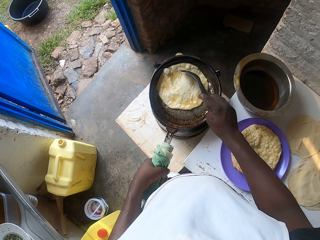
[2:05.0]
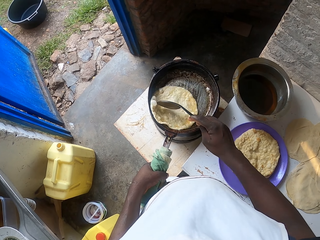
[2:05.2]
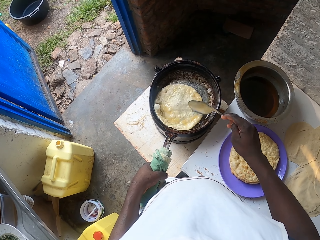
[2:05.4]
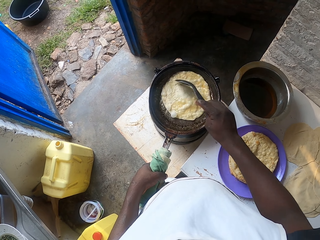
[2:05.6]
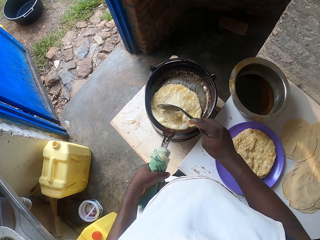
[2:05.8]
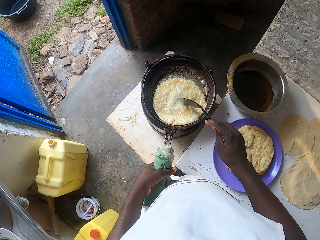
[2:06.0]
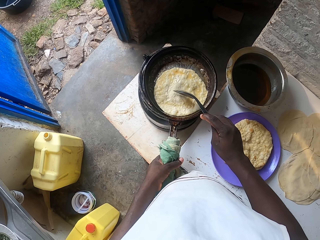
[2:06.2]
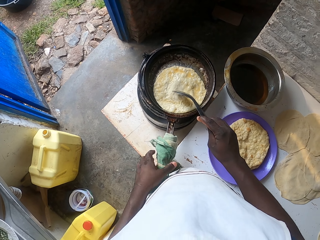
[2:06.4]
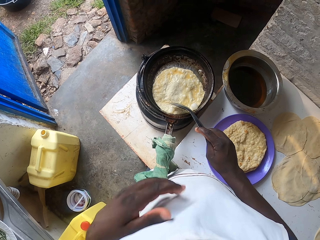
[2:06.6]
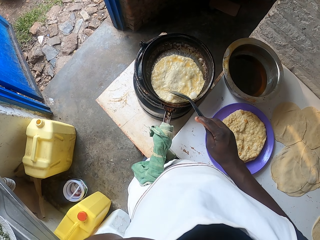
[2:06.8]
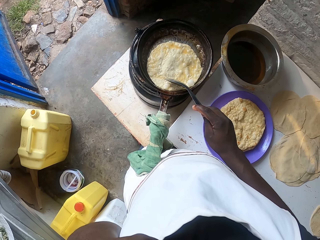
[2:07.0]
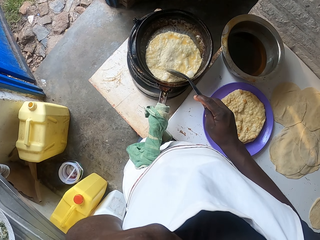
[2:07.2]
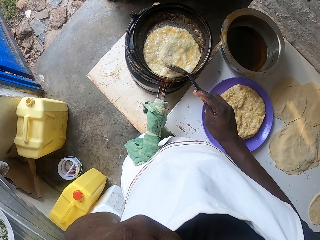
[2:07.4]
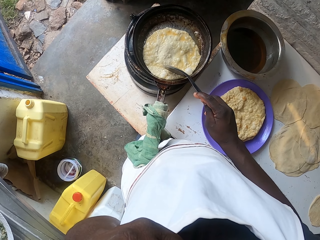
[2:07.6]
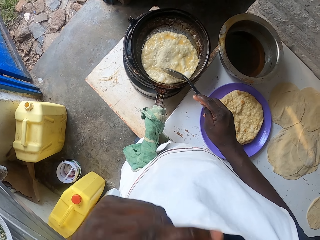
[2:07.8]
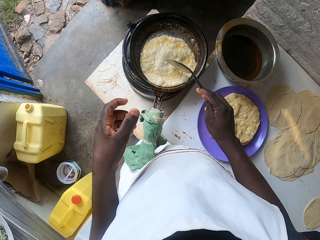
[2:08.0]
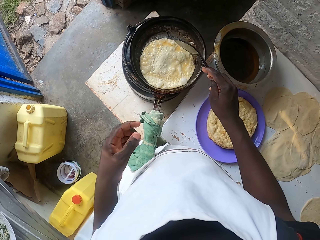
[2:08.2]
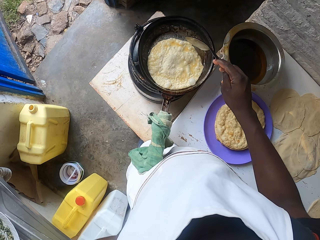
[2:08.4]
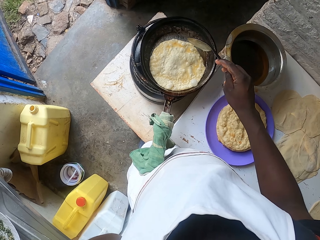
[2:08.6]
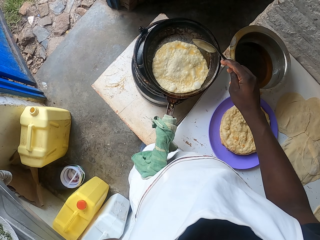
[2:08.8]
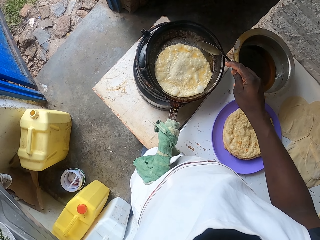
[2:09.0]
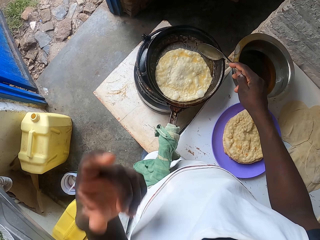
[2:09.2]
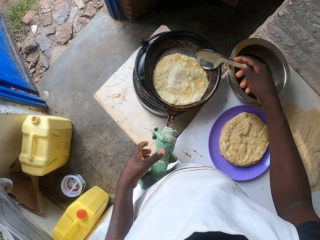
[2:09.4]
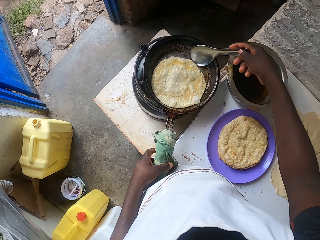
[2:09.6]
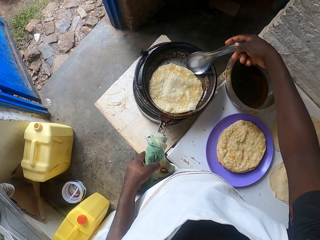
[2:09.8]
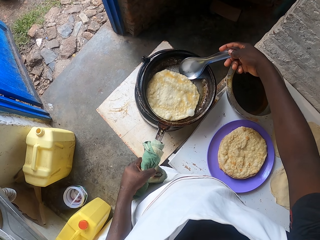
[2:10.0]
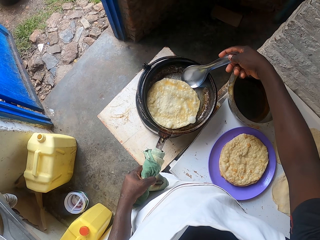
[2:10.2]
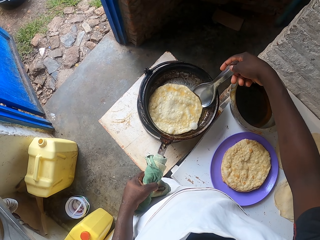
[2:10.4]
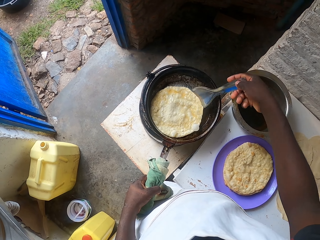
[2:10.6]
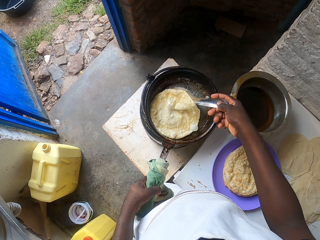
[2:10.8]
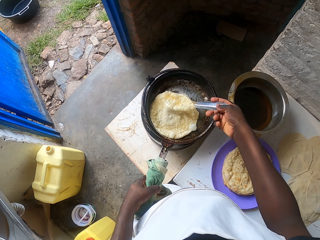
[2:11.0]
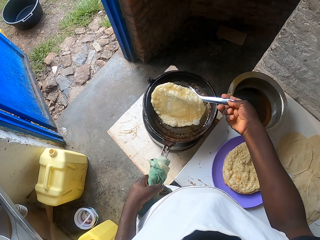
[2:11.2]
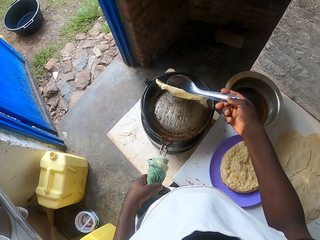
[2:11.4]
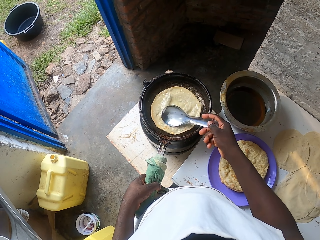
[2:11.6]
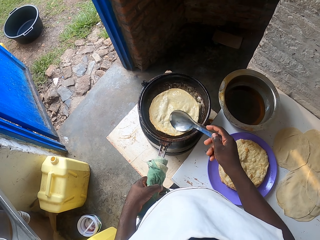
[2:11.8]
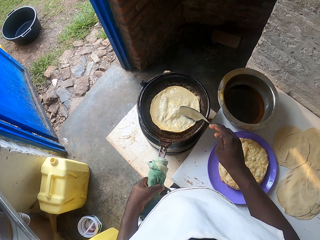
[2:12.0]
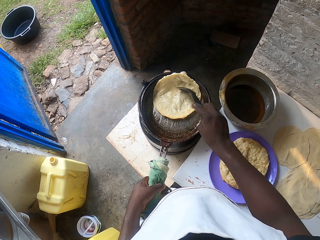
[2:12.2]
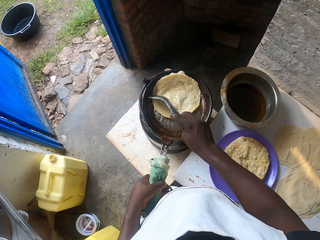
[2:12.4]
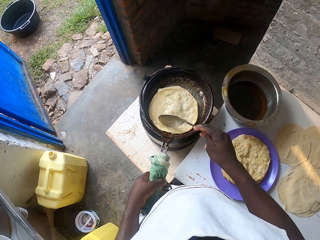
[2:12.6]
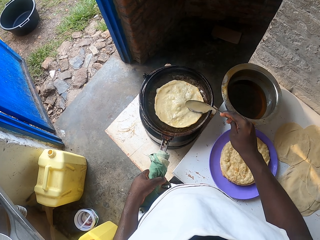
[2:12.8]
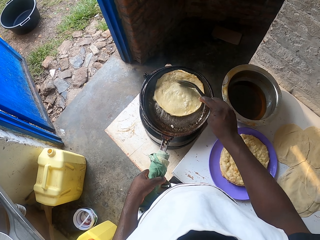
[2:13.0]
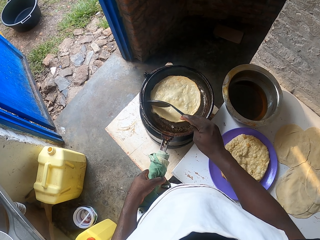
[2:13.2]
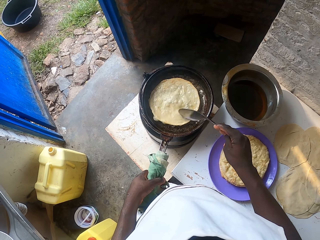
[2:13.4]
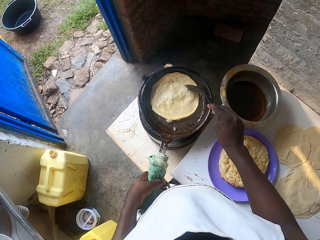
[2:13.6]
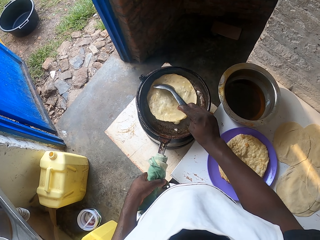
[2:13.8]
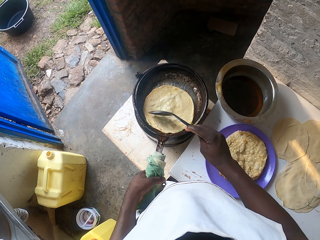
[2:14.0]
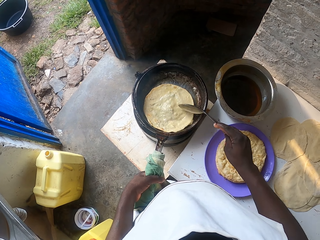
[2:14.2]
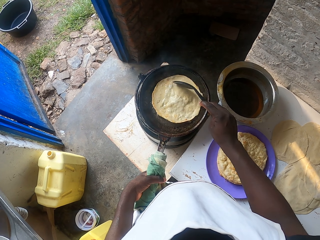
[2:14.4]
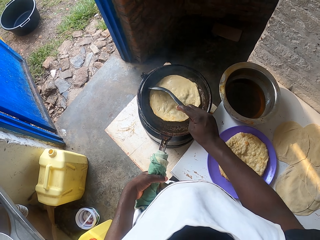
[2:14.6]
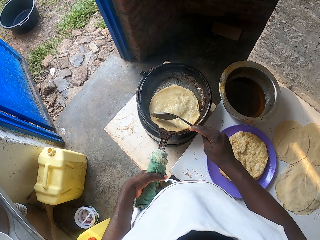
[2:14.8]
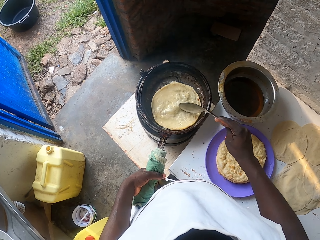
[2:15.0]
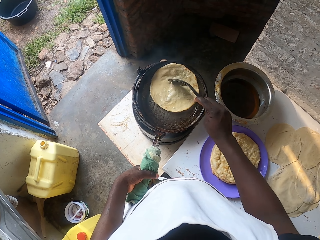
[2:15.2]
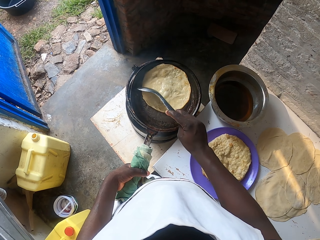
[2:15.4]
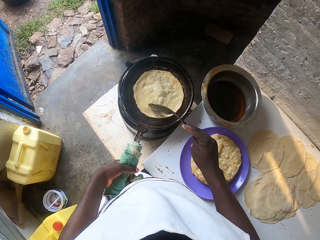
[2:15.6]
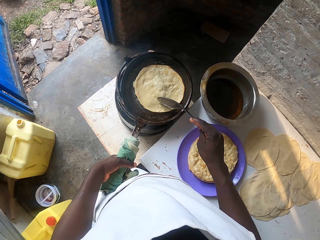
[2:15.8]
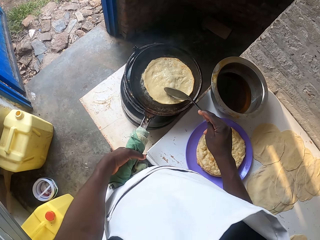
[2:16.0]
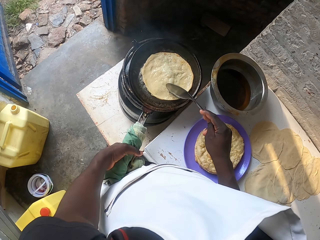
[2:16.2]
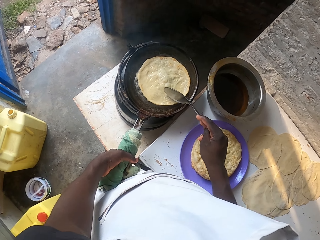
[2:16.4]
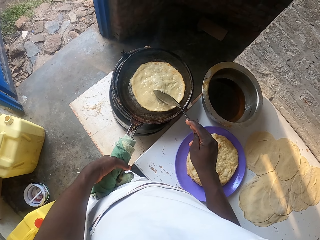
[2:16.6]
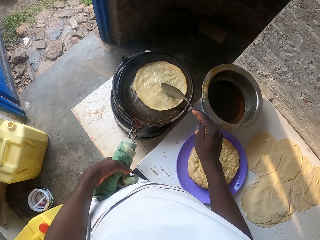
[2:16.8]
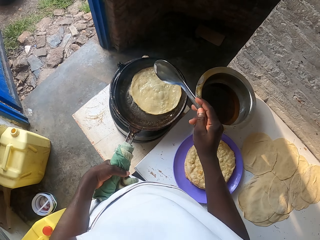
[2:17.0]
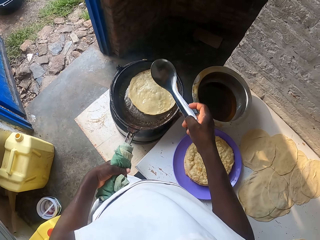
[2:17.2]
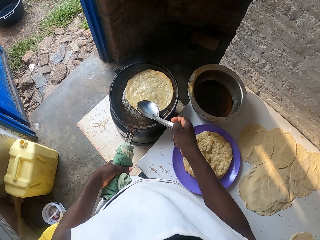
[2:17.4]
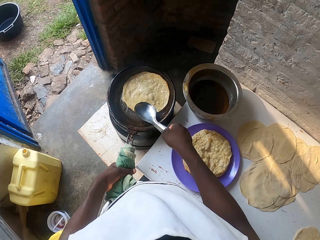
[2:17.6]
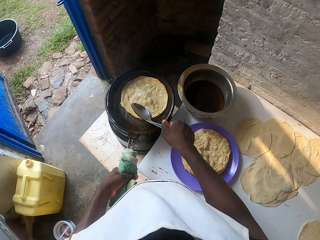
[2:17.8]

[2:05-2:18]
The camera wearer raises a hand. They touch the face with the left hand. They hold the pan. They turn around the chapati in the pan. They cook the chapati.

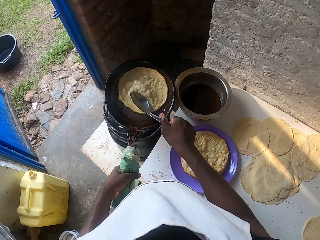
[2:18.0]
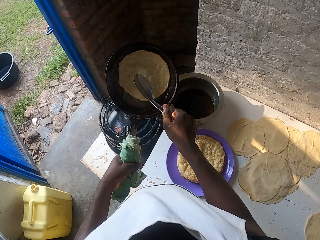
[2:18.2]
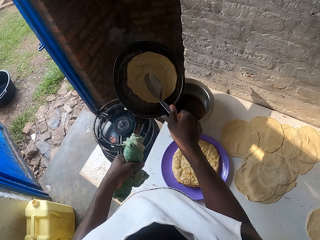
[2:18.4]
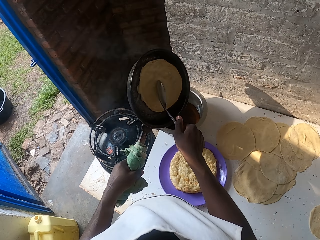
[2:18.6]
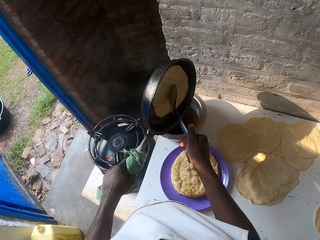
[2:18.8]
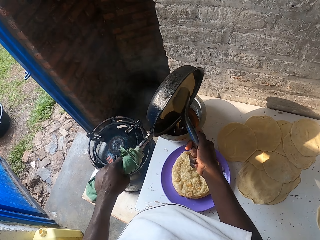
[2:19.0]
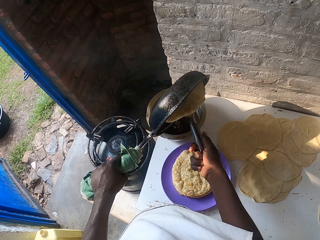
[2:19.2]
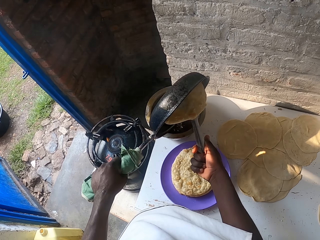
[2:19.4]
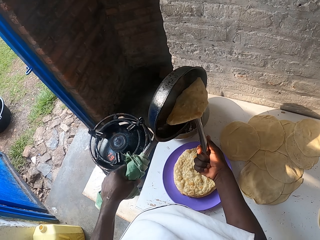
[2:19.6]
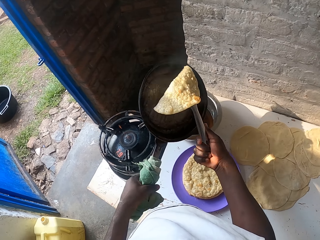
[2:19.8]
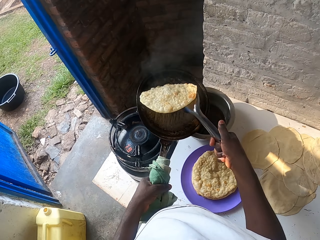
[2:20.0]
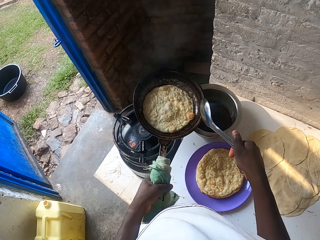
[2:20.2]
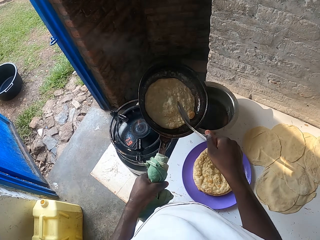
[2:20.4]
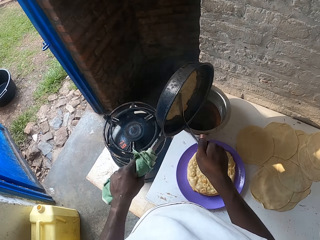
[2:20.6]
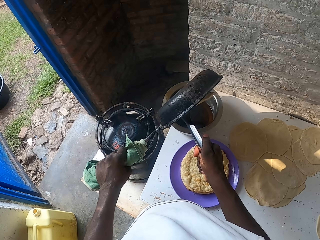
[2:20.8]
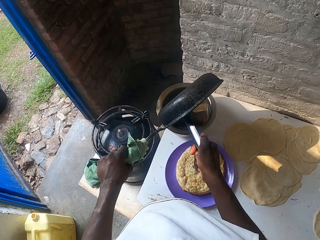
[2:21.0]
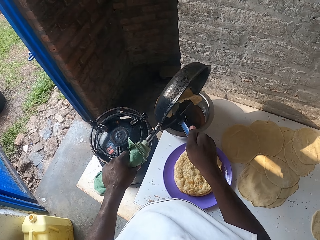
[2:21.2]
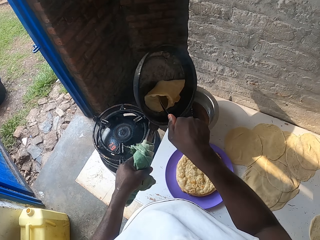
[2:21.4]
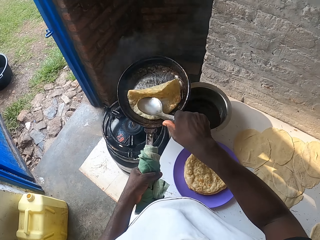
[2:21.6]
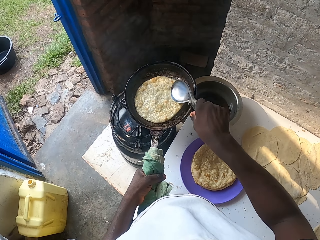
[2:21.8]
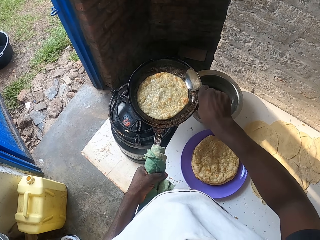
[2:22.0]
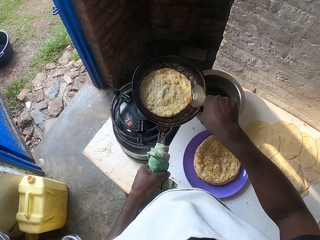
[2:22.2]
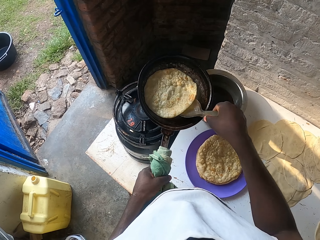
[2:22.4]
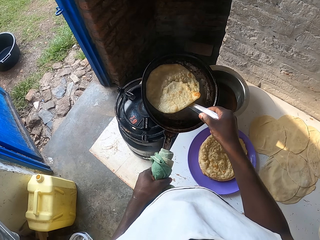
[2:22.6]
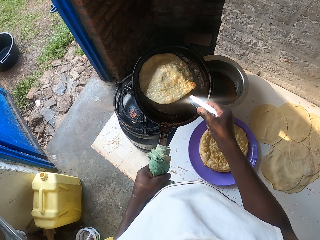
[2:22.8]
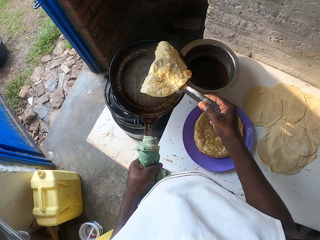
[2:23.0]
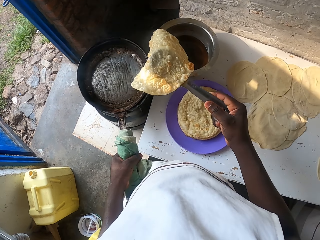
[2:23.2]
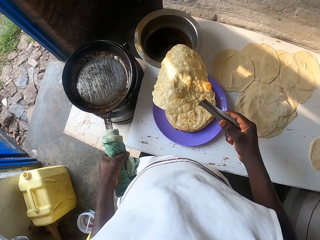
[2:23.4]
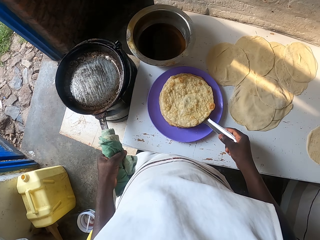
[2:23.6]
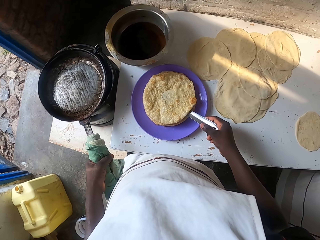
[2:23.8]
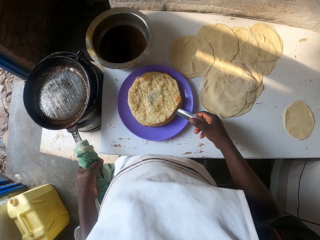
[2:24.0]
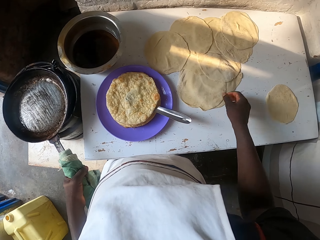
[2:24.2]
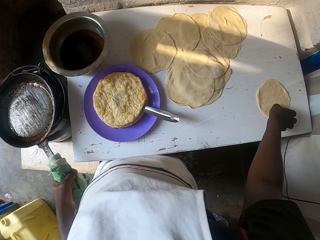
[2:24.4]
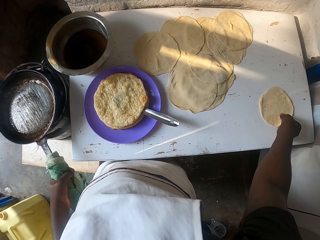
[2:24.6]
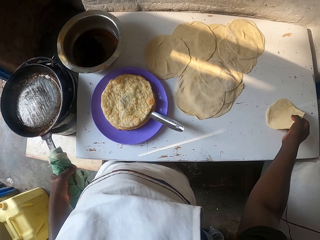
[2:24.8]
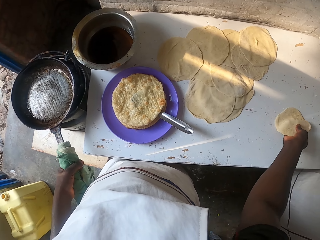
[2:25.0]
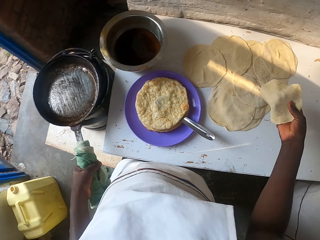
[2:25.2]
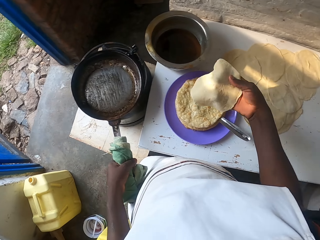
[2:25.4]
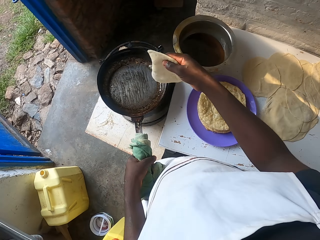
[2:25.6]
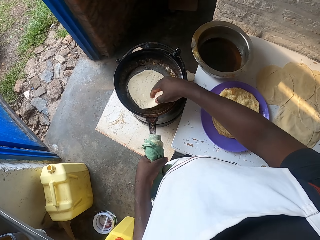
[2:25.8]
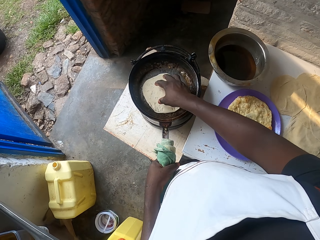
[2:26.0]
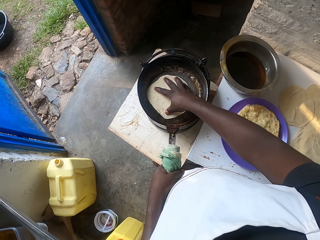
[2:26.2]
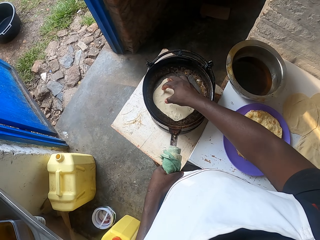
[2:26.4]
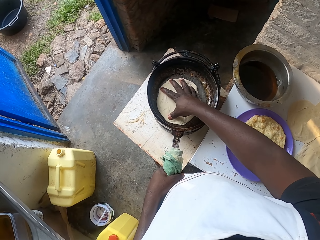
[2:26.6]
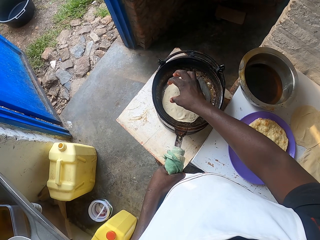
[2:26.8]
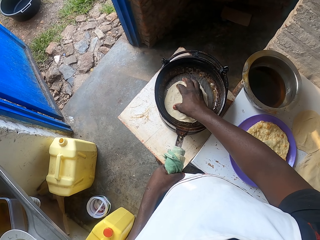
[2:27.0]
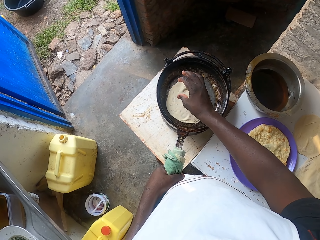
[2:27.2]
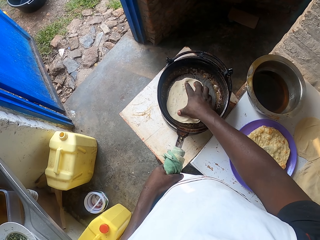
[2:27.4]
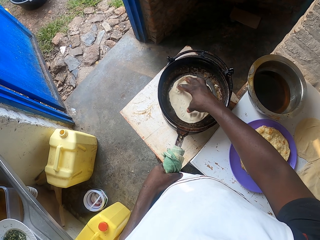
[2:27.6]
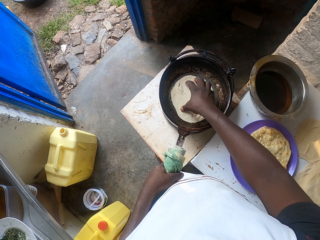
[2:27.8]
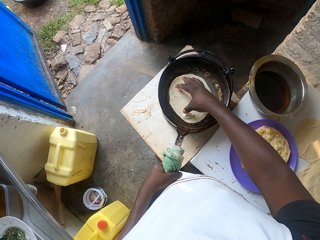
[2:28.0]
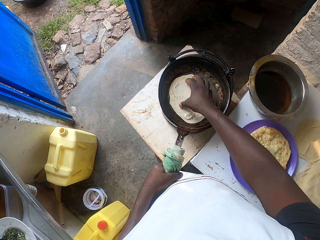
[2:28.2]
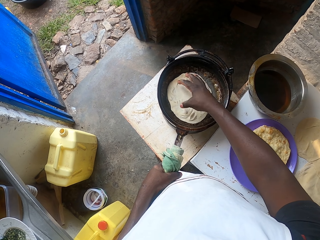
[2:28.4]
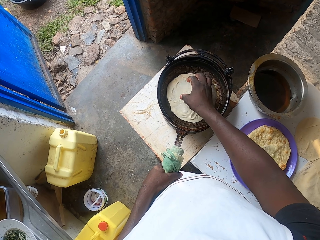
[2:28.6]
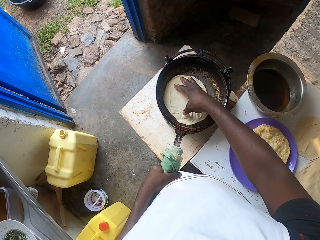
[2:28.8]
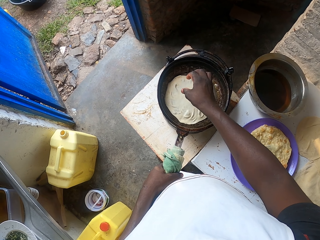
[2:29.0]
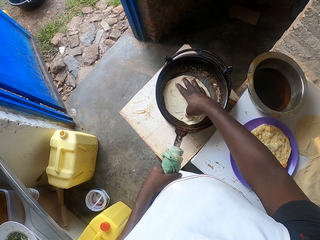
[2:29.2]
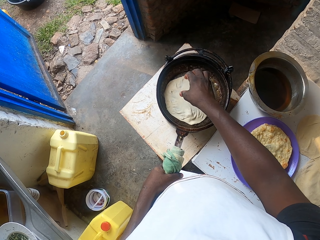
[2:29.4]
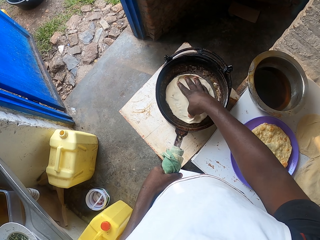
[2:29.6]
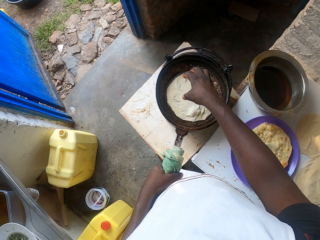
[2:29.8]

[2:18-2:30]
The camera wearer strains the oils off the pan. They place the chapati in the plate. They place the spoon on the plate. They pick up a rolled dough. They place the dough in the pan. They adjust the dough.
